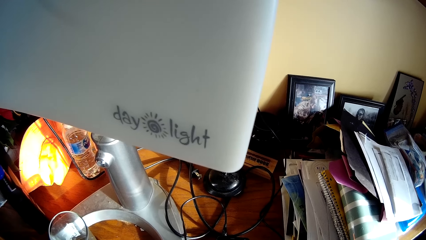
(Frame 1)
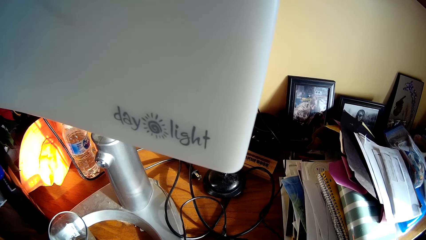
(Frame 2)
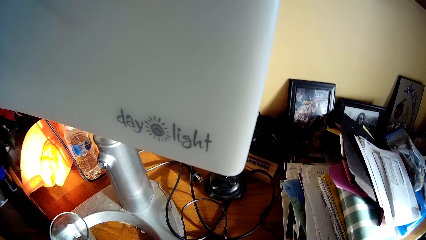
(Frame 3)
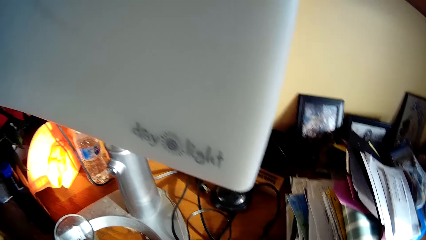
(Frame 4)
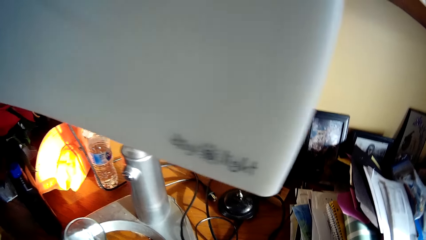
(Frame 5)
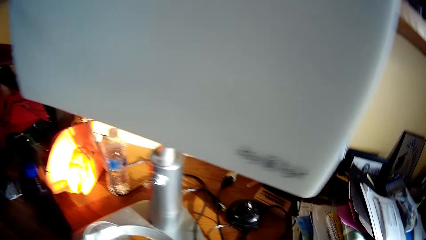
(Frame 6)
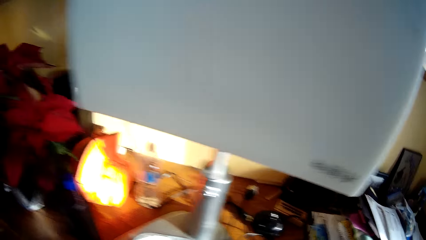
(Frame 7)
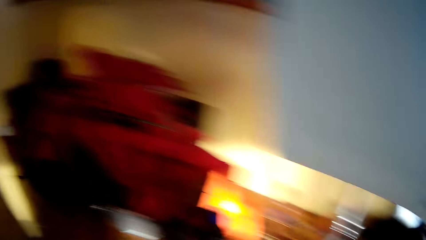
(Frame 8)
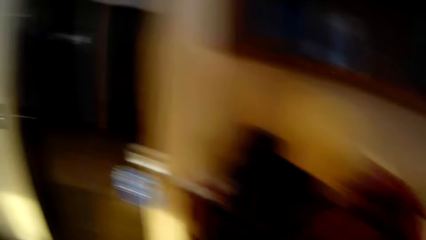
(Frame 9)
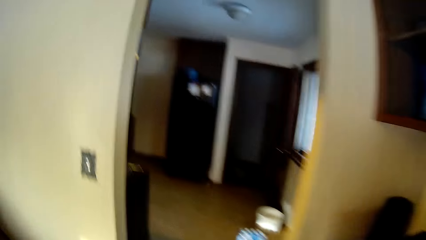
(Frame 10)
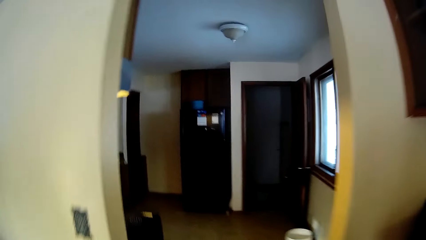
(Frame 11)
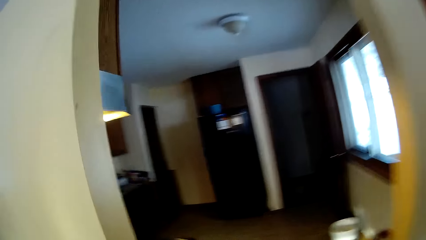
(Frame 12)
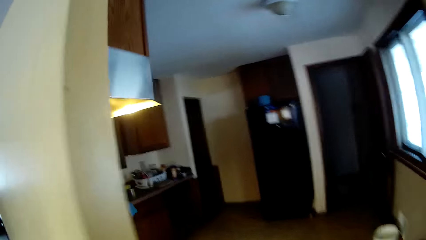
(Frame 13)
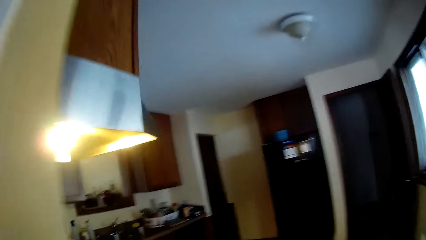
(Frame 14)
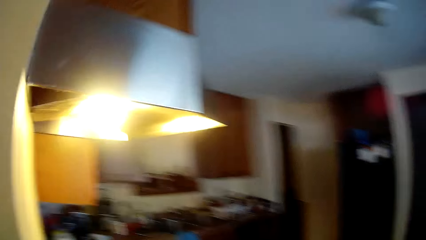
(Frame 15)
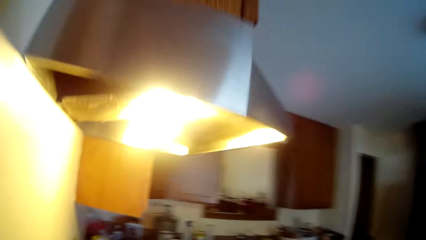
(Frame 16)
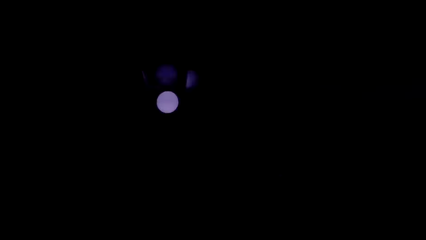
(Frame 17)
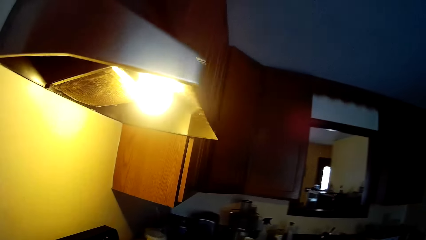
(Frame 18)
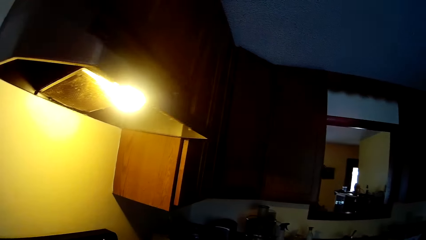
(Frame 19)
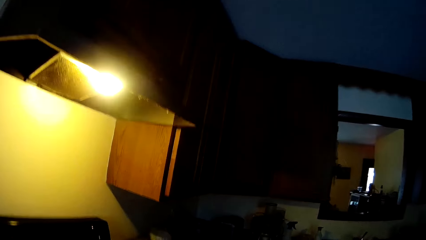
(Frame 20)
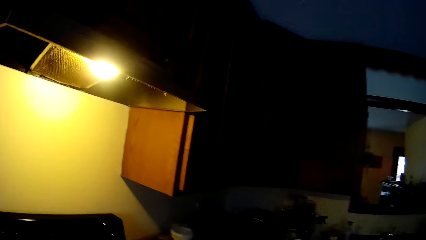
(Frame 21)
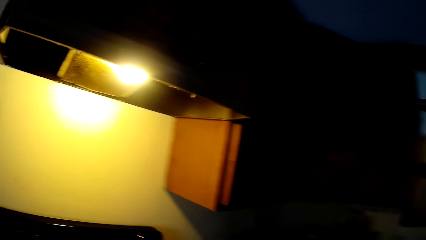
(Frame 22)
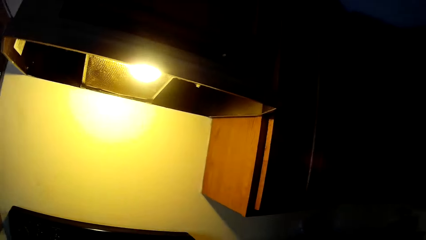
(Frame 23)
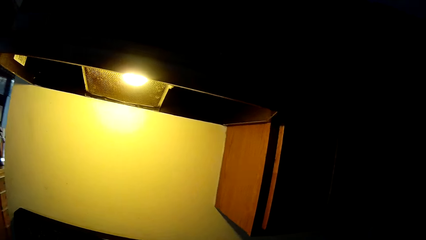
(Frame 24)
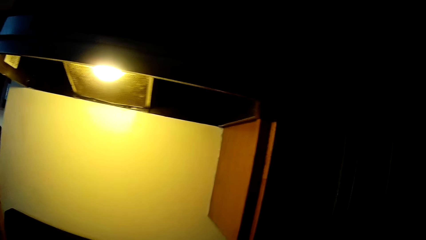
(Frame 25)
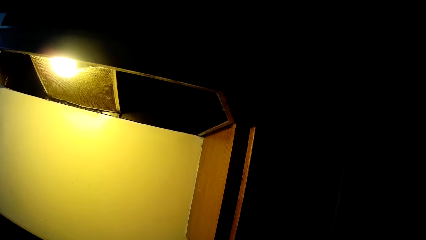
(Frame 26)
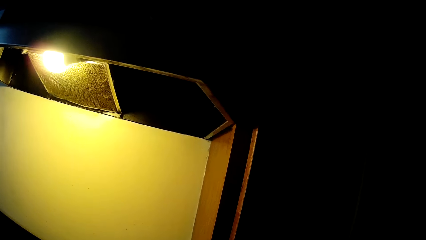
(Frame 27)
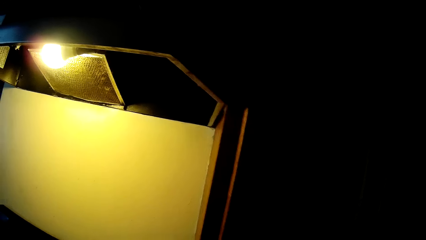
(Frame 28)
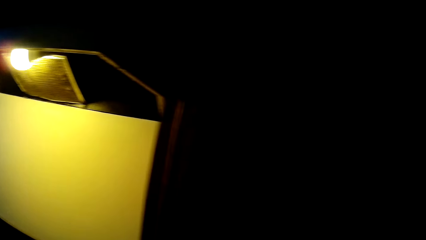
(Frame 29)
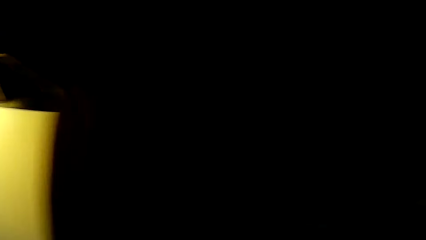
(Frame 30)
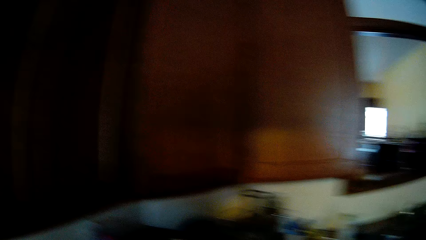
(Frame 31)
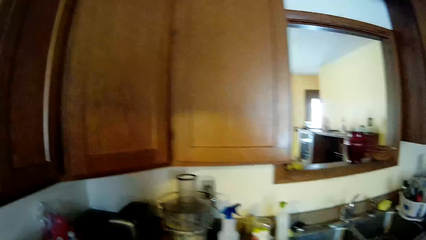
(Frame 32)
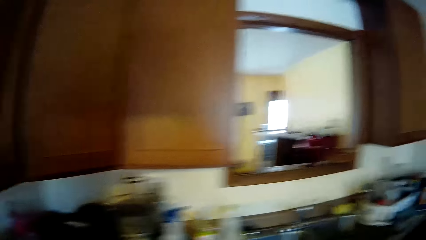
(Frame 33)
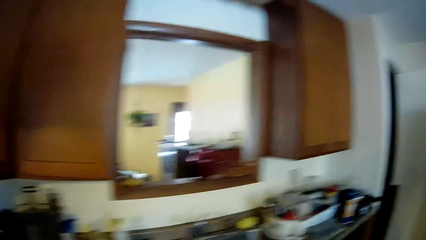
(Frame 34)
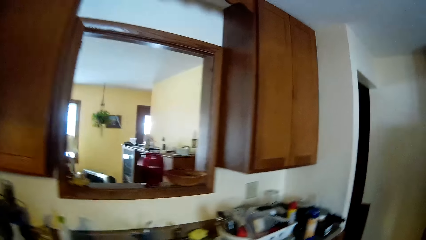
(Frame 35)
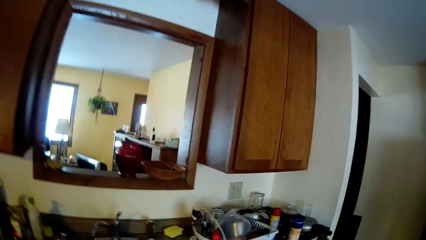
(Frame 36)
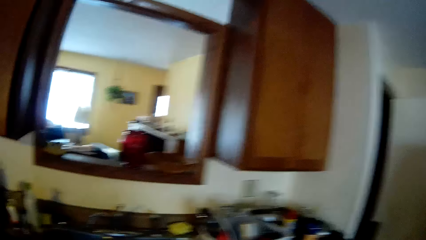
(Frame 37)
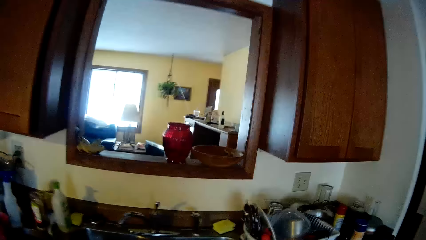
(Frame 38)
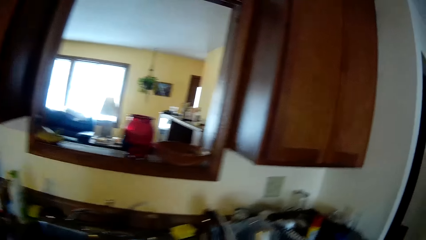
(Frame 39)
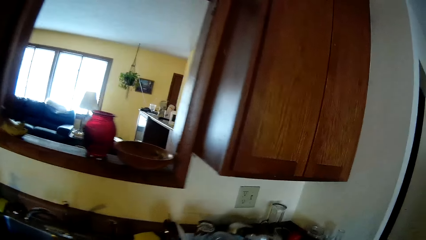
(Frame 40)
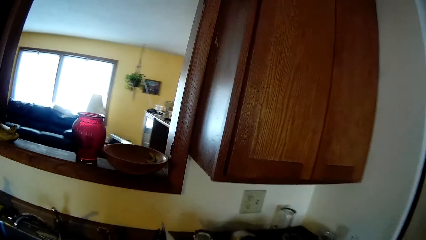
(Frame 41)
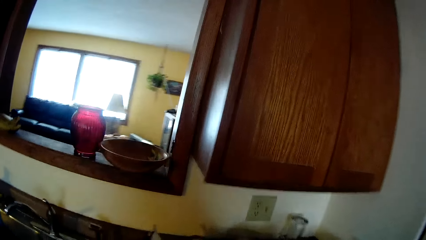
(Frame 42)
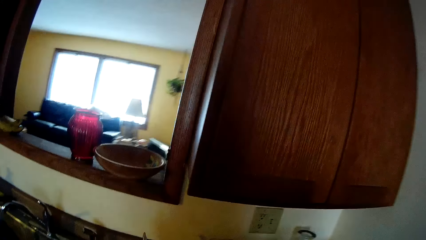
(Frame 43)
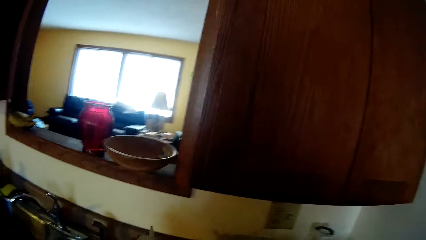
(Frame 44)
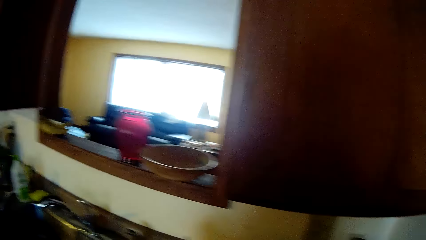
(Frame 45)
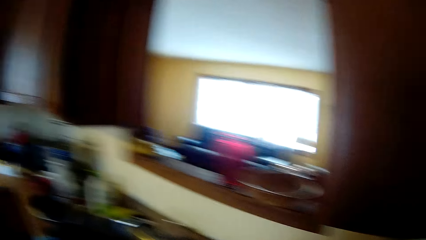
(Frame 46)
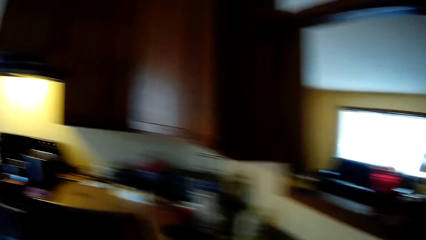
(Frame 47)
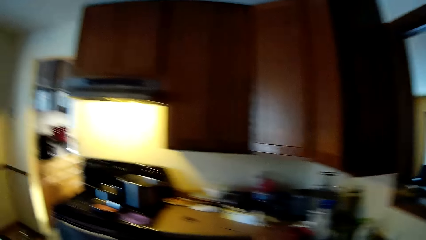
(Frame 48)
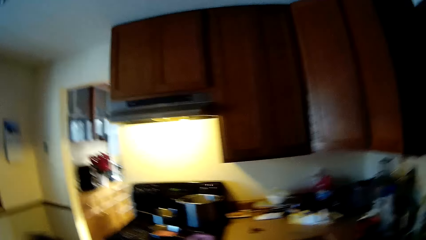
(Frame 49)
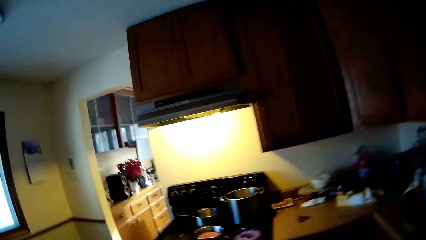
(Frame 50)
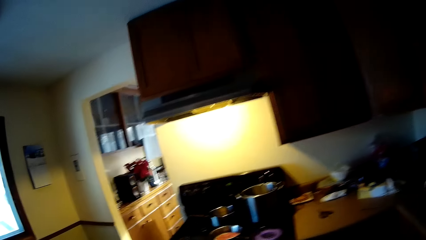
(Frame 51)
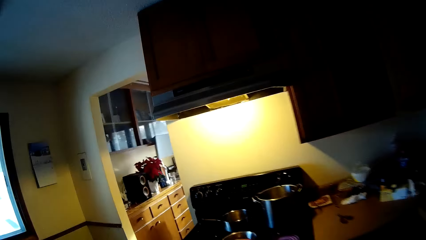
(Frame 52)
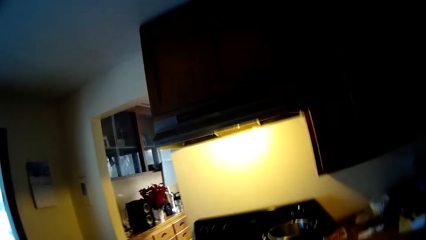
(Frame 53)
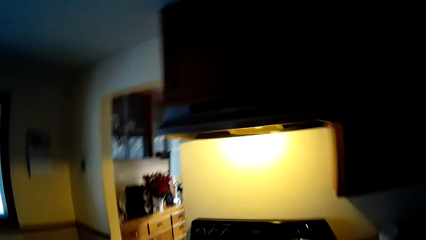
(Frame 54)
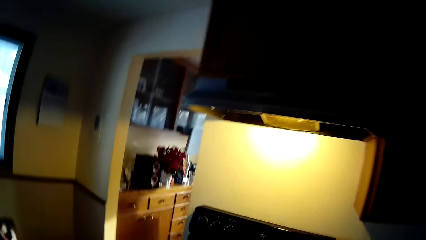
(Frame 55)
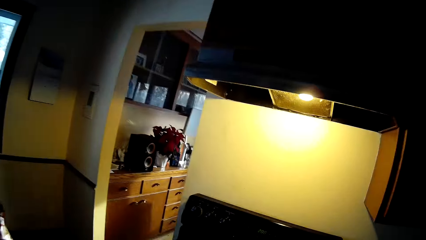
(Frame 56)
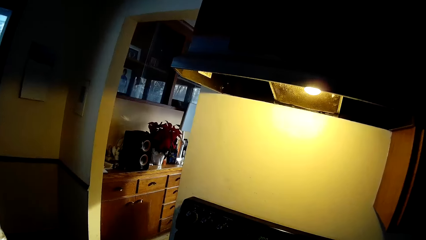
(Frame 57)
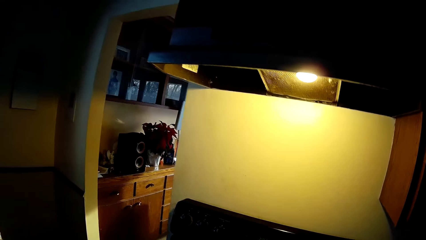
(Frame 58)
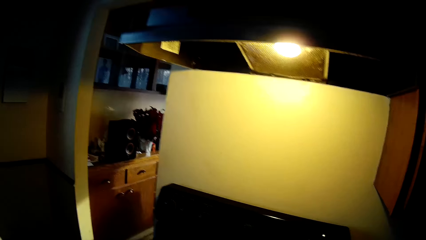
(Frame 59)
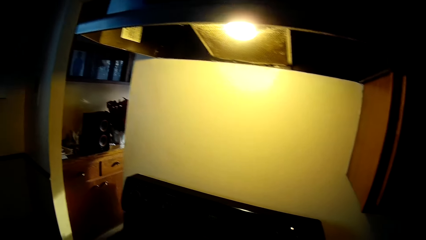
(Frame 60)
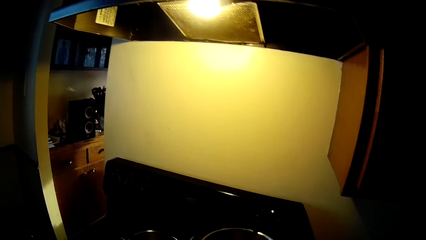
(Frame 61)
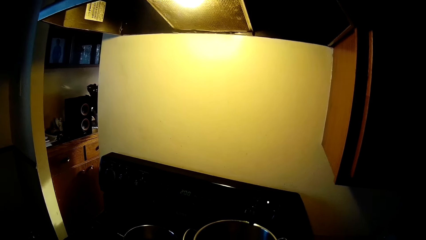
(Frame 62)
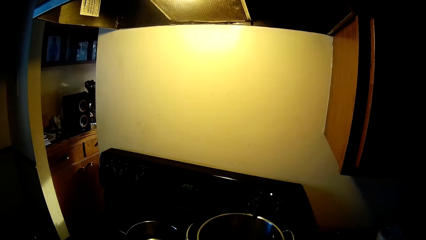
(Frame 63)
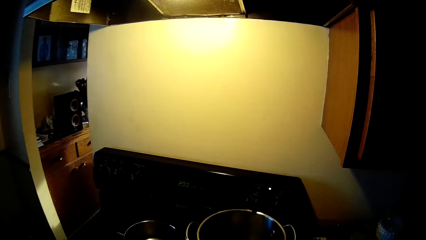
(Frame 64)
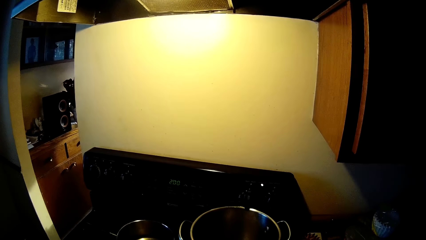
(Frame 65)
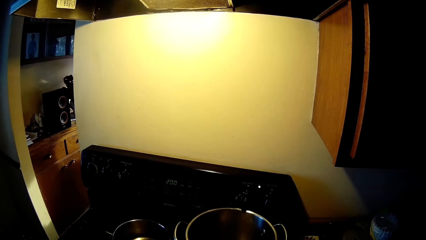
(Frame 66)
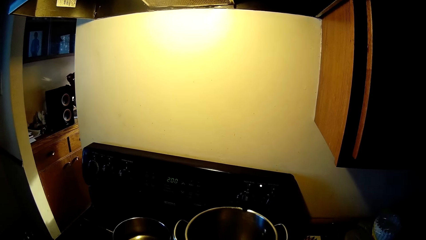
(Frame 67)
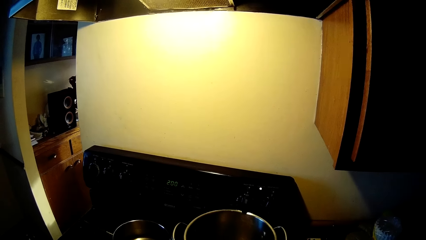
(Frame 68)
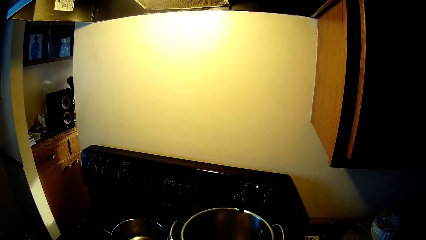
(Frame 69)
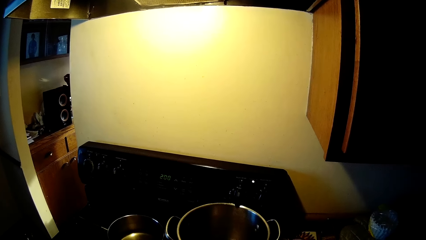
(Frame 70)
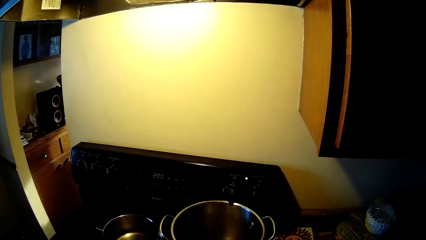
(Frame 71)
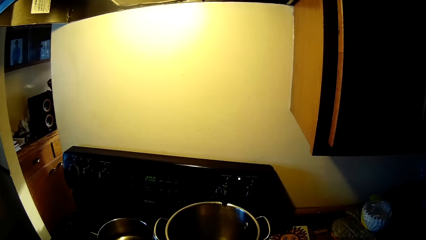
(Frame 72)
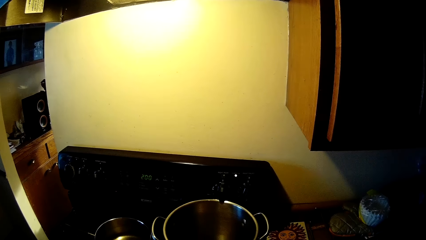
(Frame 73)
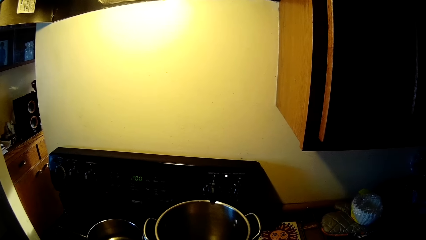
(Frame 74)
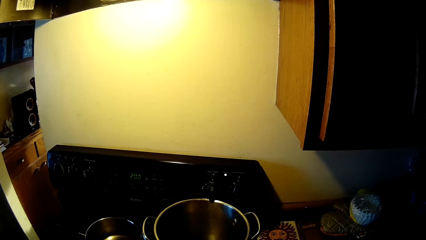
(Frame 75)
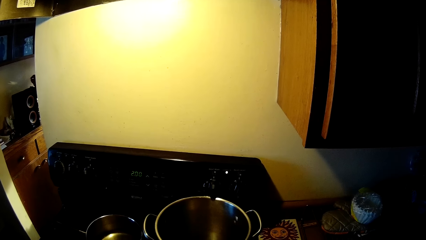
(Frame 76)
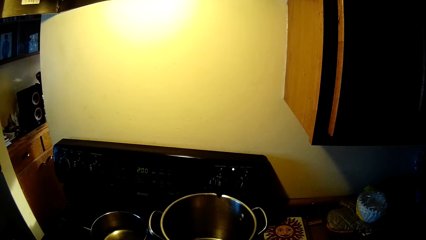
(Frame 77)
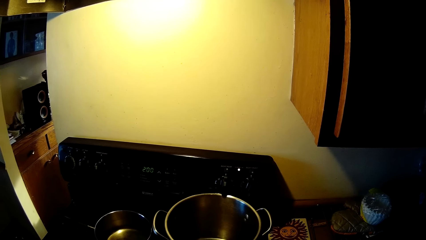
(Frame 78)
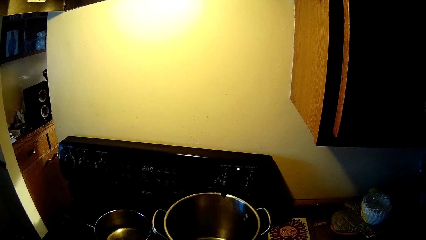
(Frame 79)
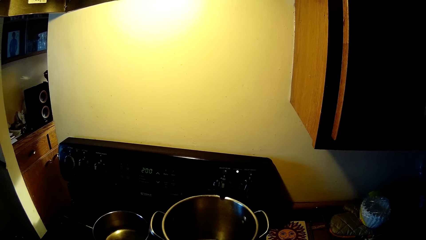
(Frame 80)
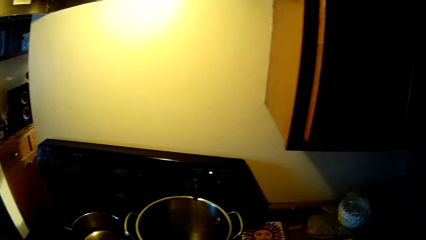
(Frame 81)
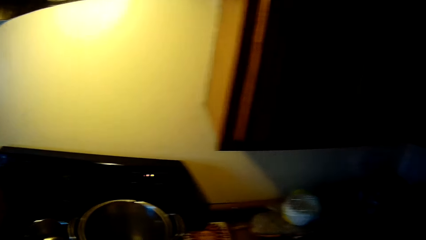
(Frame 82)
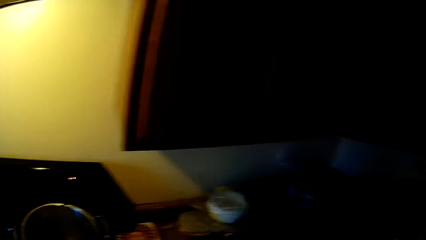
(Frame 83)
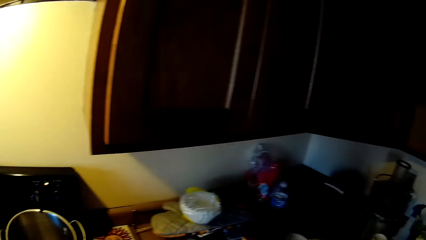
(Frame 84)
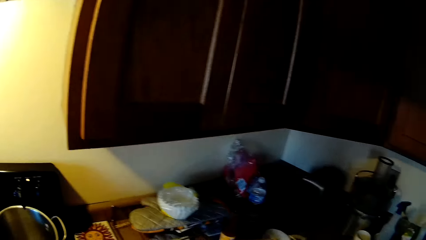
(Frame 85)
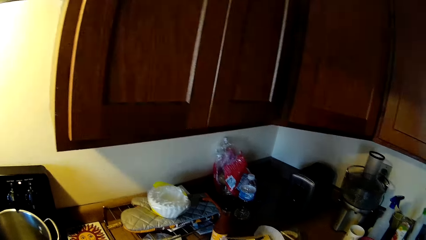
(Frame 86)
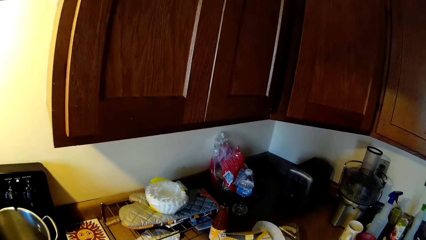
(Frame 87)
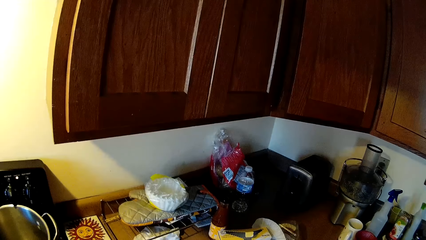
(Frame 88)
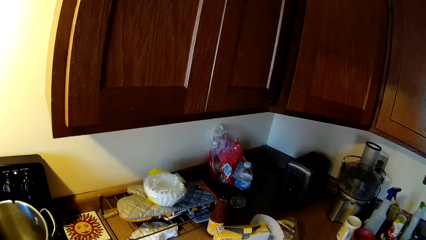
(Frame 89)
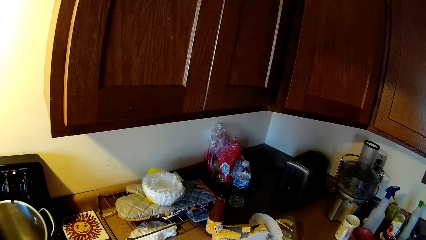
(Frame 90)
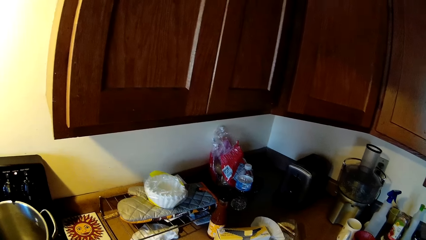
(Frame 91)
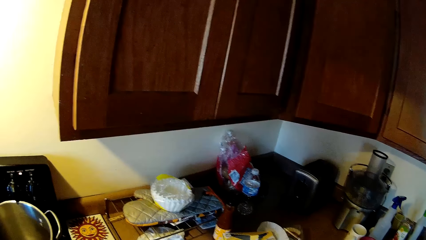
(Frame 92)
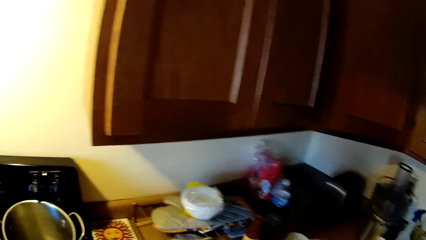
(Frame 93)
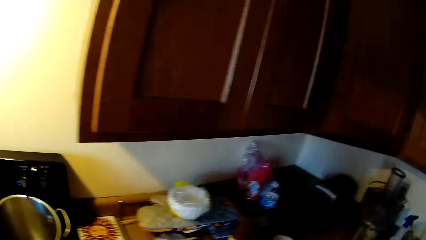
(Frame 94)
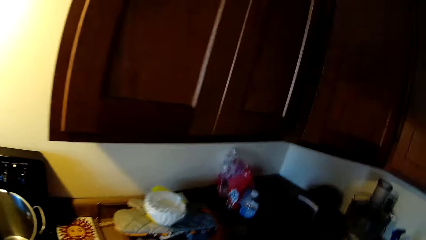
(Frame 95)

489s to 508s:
The camera wearer turns towards the kitchen. They walk into the kitchen. They turn around the kitchen. They stand in front of the gas cooker.
